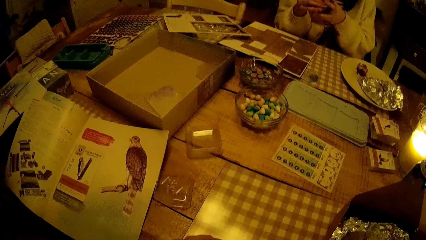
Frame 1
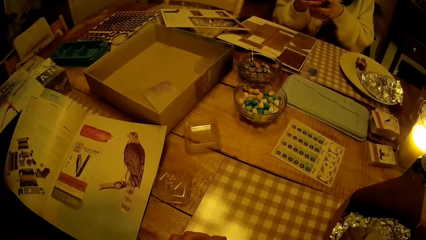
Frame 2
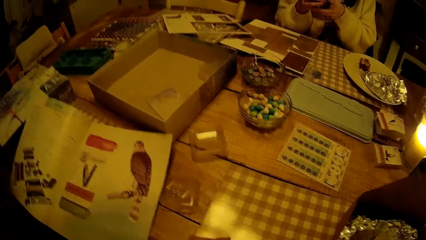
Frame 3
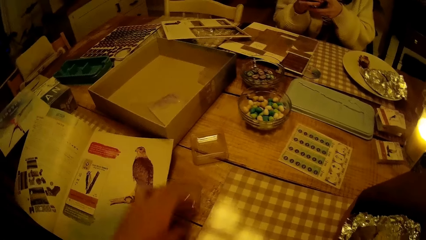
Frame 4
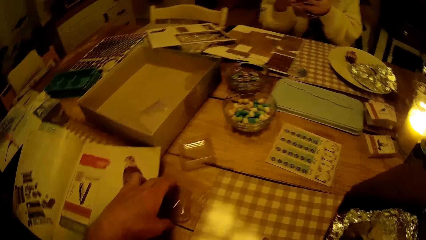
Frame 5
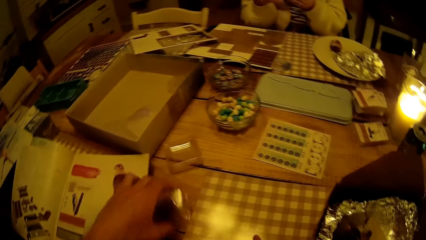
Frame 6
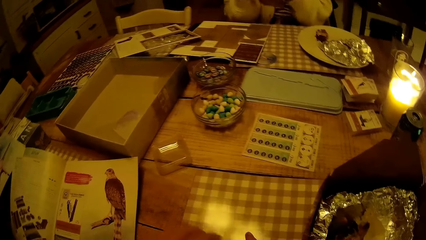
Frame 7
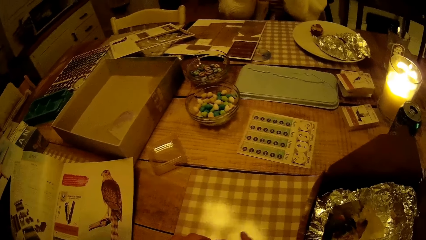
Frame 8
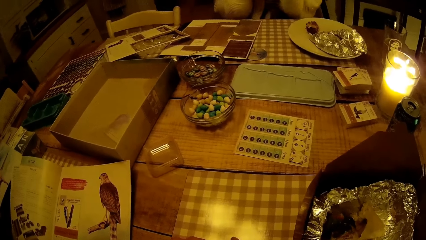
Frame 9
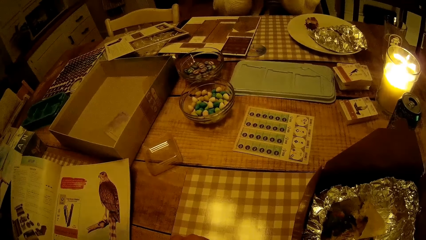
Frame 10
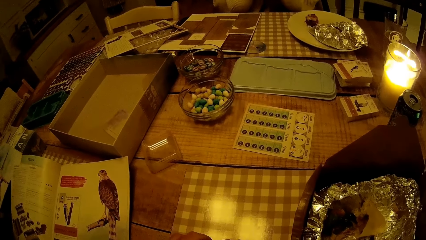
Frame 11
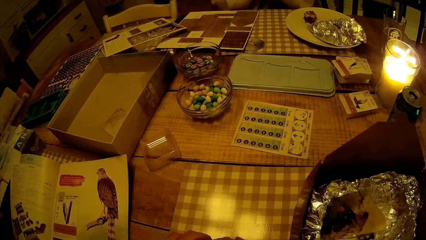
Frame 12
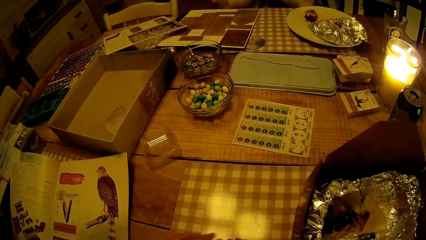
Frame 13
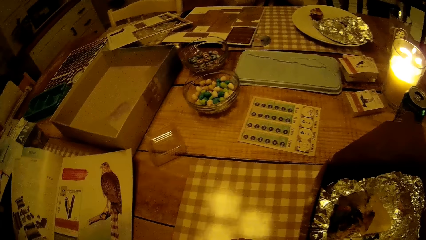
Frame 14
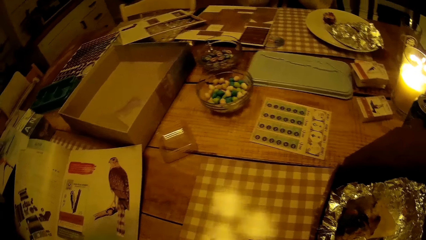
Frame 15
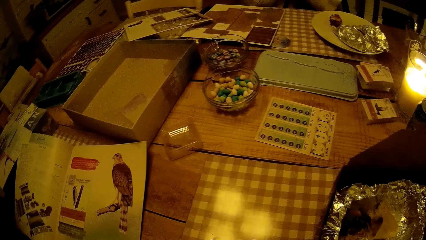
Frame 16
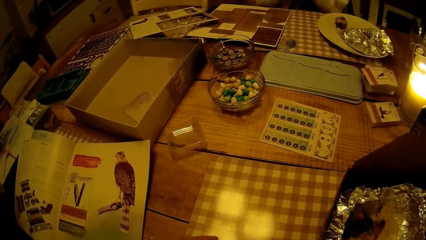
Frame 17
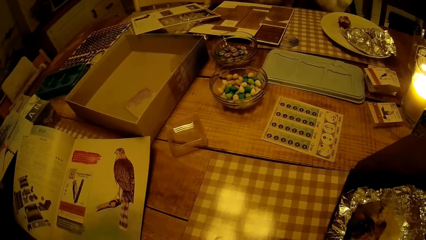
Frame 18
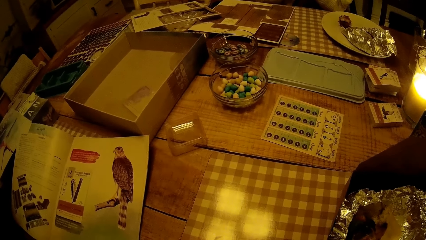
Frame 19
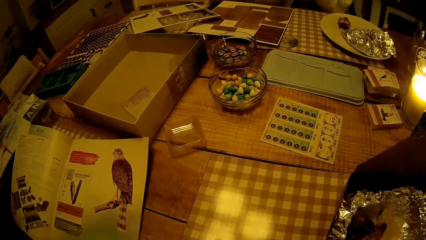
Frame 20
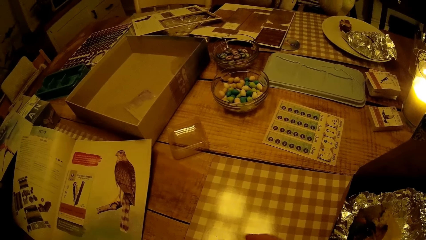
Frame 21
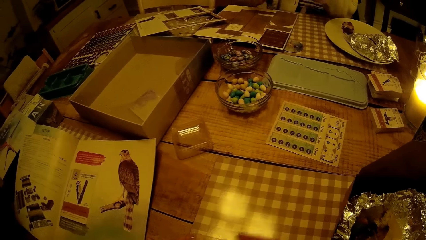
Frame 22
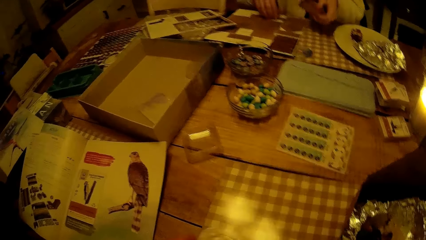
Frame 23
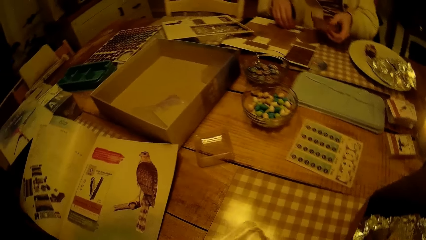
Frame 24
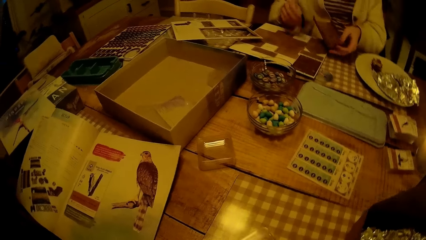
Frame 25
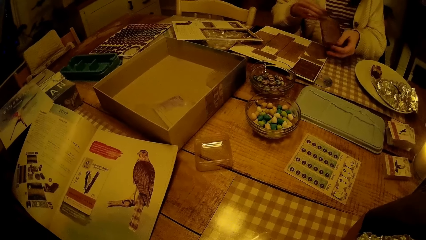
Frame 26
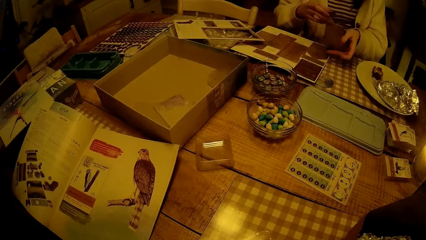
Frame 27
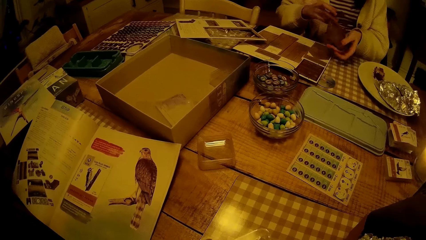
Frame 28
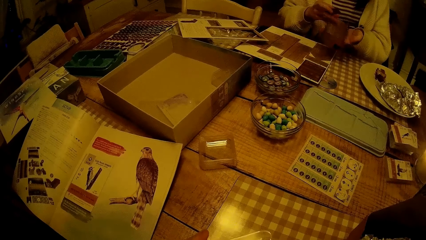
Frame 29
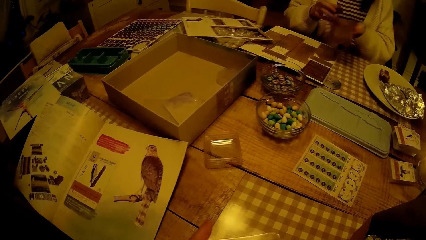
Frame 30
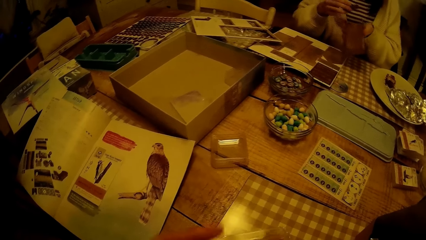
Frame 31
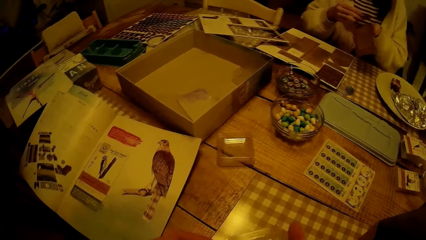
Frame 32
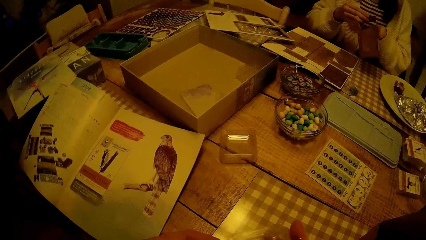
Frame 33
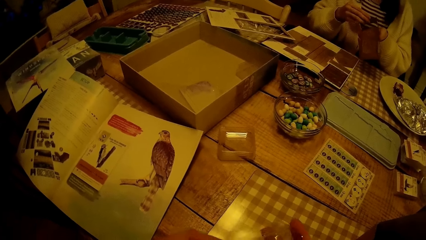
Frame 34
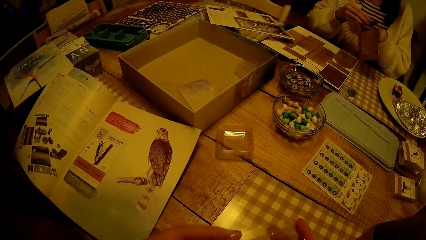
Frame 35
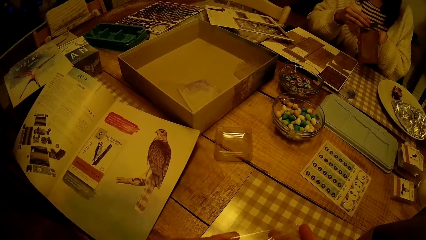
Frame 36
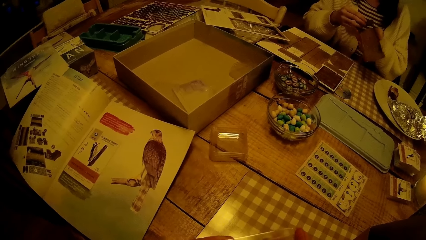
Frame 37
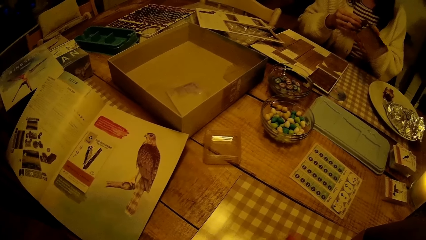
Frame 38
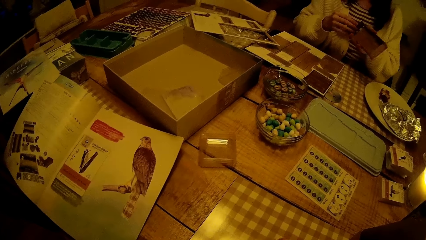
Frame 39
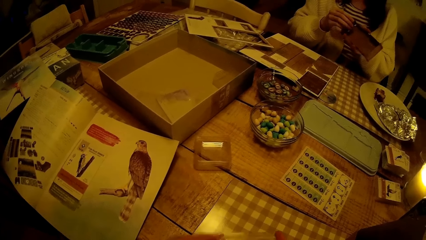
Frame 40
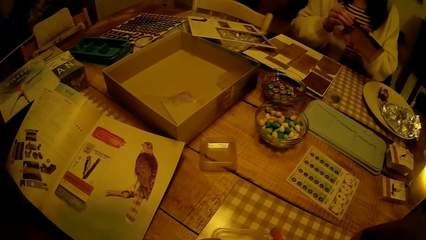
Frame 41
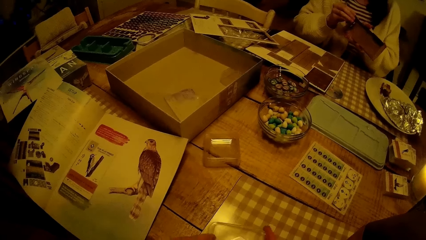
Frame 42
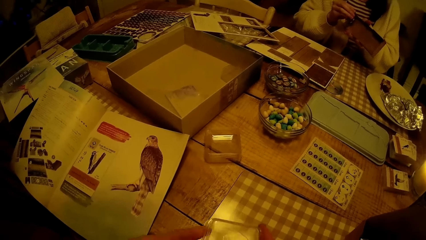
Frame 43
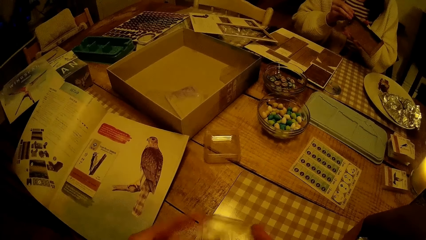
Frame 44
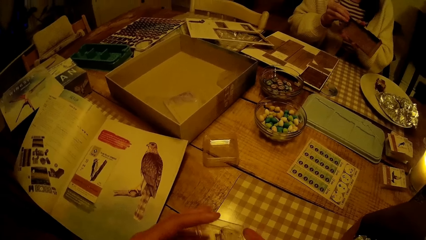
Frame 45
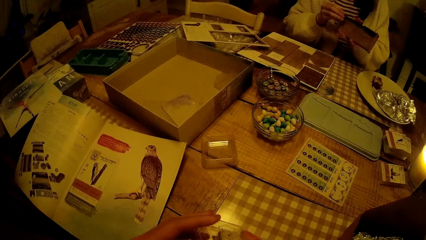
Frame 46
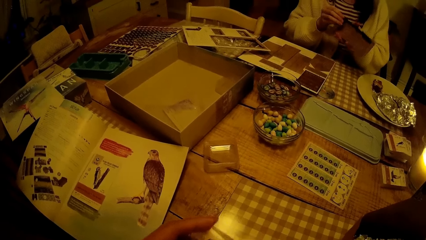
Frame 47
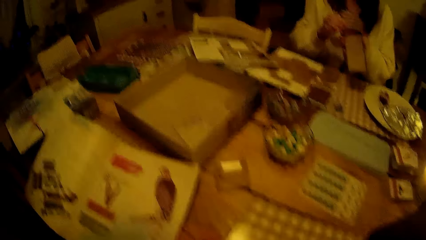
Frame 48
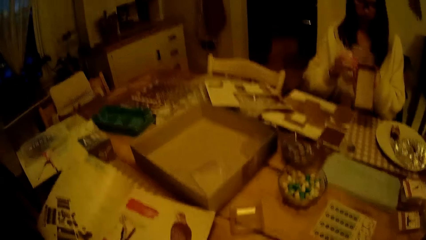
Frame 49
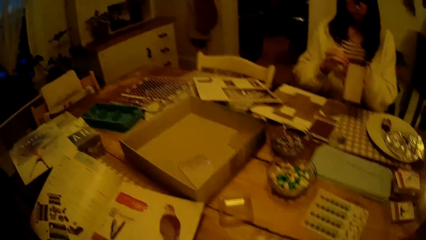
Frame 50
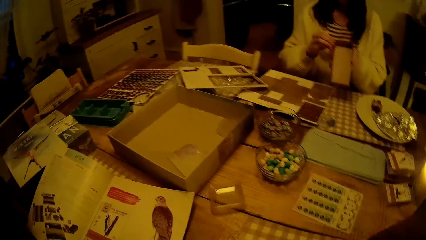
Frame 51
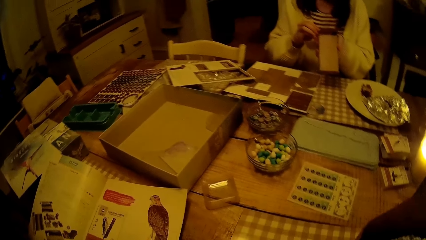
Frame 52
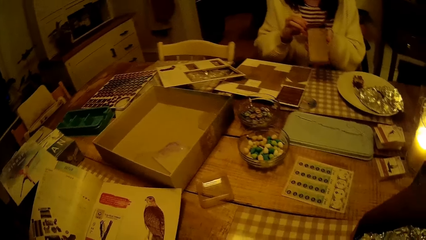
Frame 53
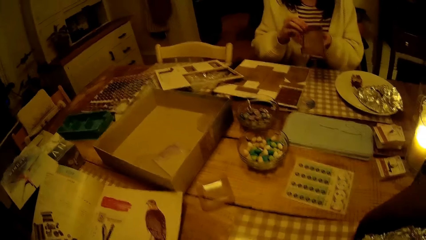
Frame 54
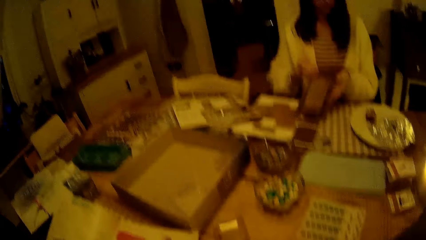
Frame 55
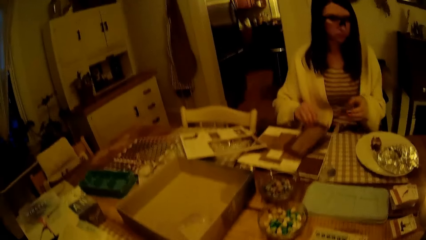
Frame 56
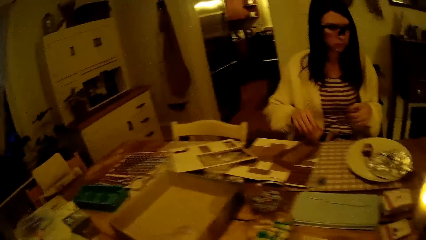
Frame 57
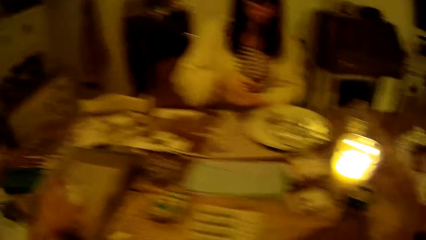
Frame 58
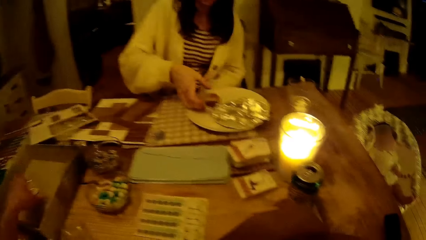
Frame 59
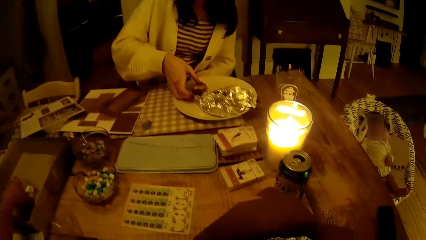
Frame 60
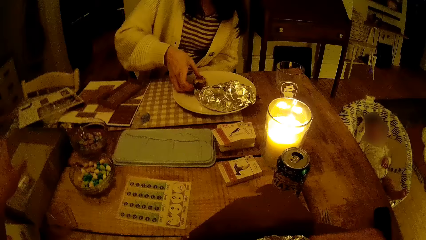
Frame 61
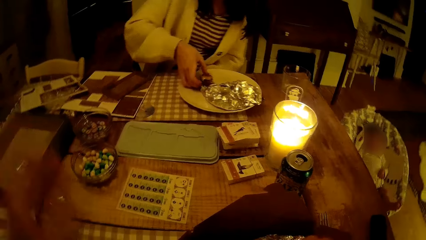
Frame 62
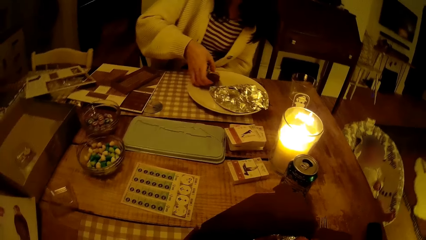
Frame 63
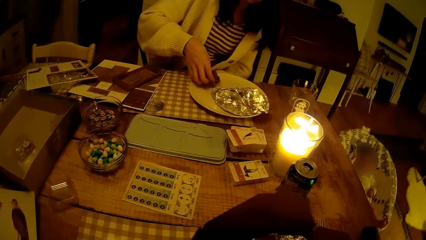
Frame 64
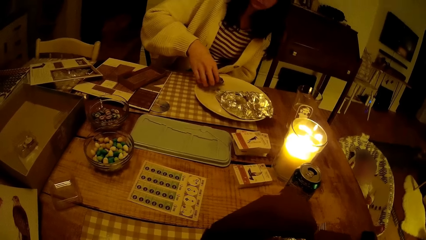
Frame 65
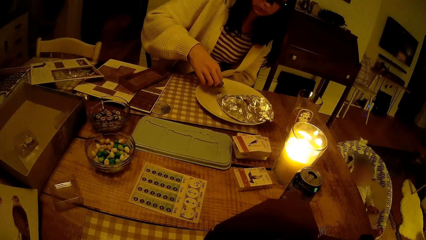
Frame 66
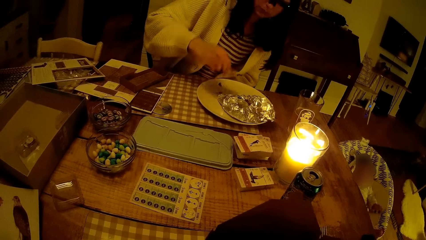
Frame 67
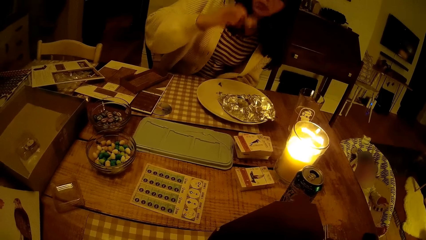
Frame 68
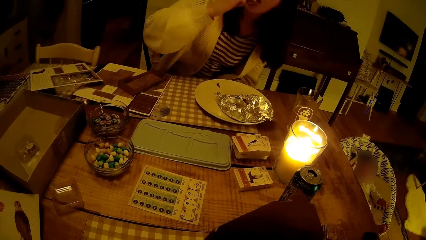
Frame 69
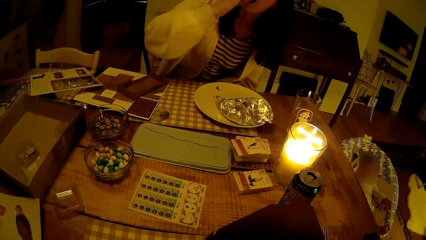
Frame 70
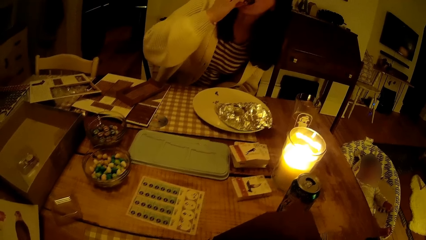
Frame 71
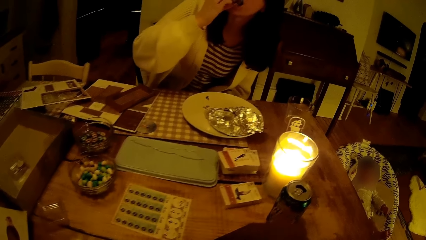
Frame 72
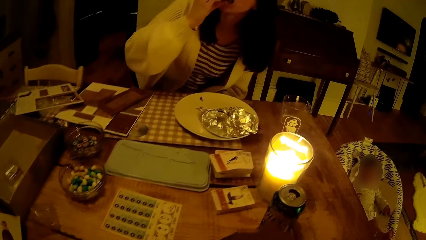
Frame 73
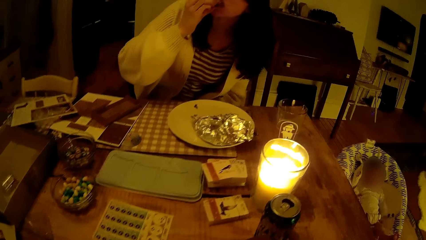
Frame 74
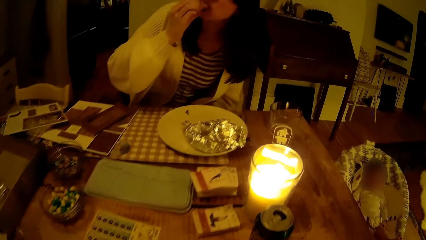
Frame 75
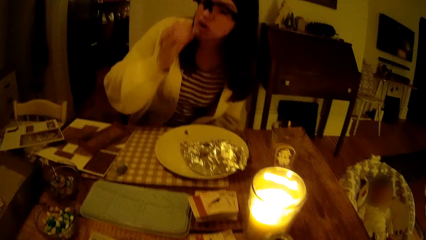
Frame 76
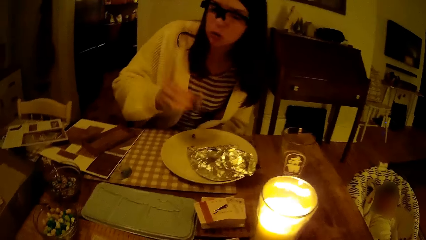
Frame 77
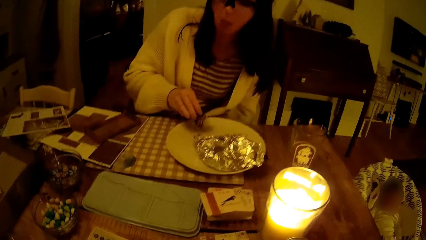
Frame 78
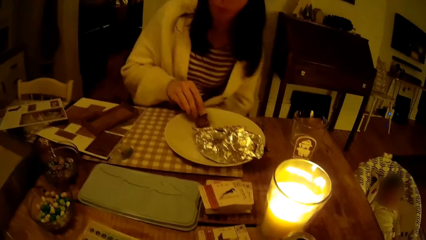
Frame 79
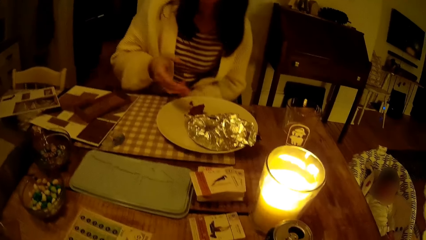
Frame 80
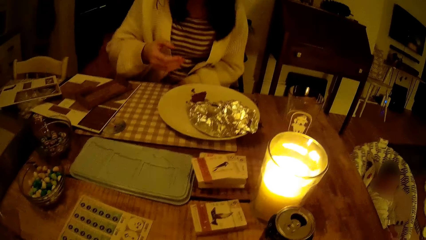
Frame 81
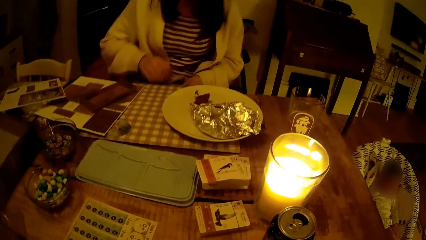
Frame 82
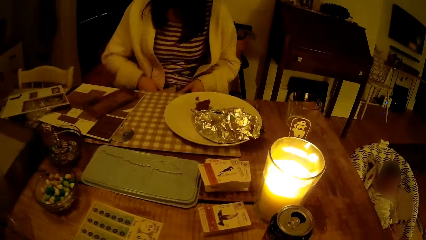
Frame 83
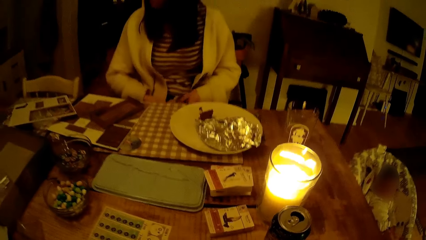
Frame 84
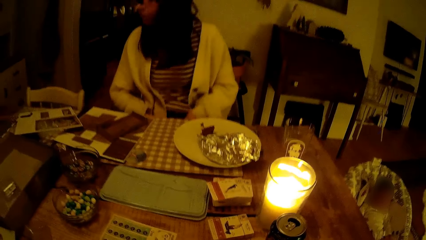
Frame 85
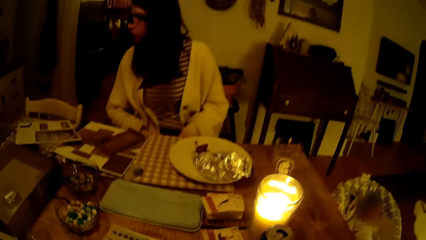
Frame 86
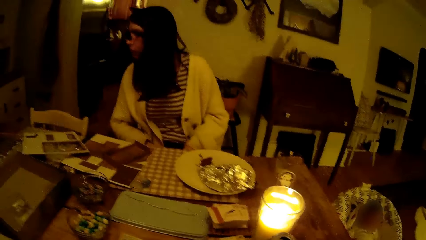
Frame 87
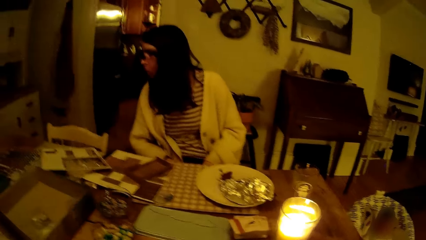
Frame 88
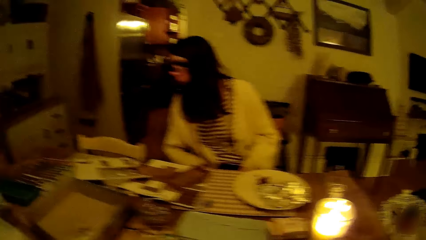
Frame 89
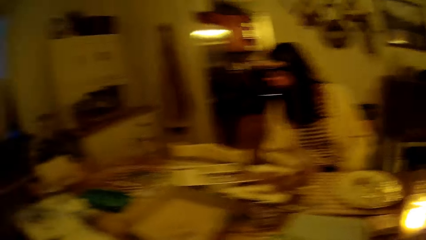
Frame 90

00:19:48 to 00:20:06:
The camera wearer takes the cover of the seed box from the table with his left hand. He looks around. He covers the seed box with both hands. He drops the seed box inside a carton. The woman eats the burger from the plate with her right hand and drops the burger on the plate with her right hand.
